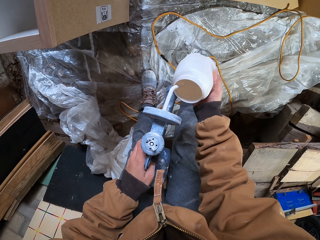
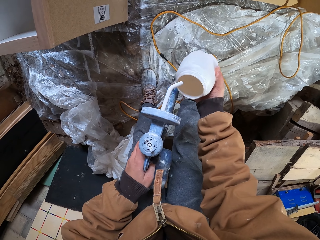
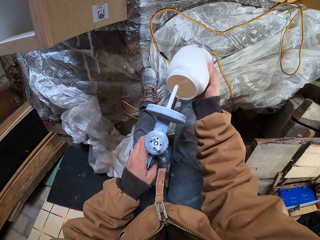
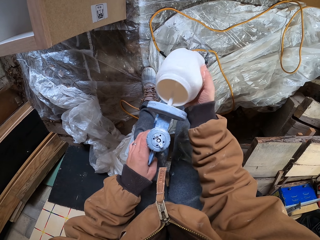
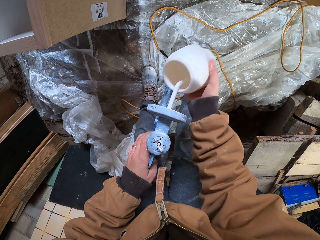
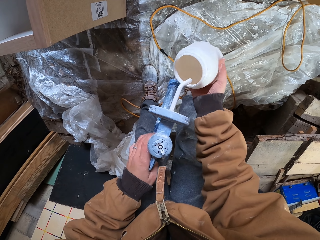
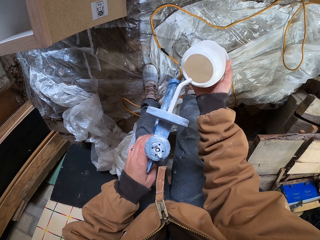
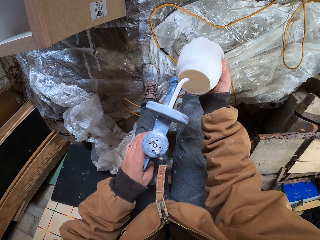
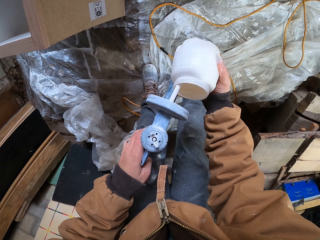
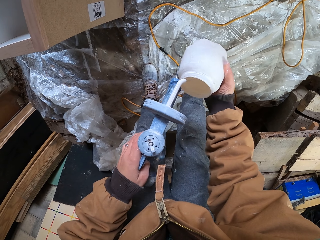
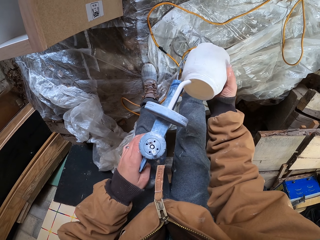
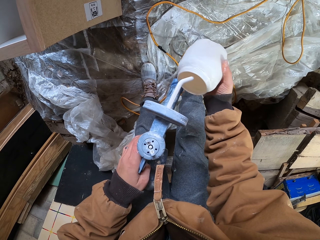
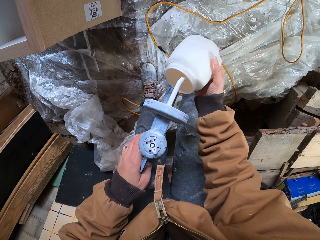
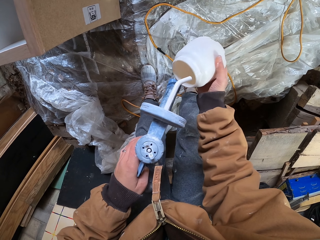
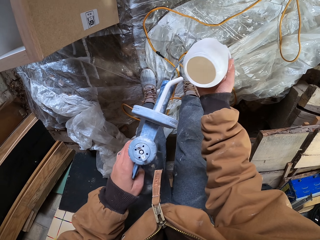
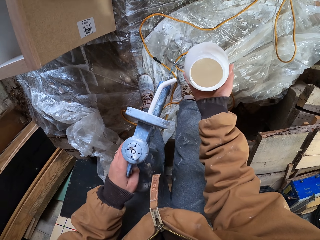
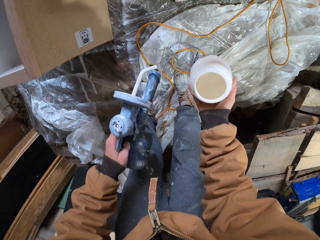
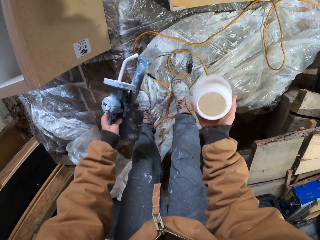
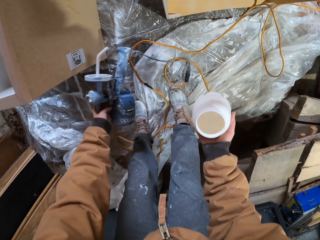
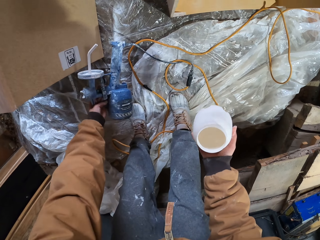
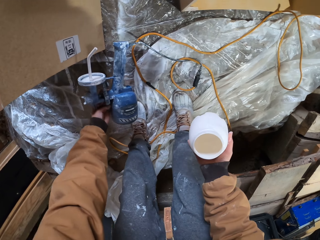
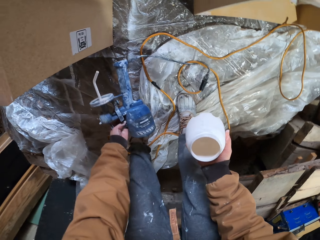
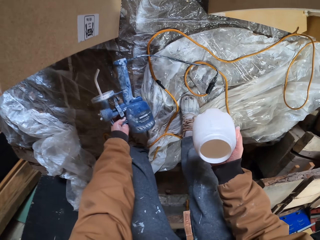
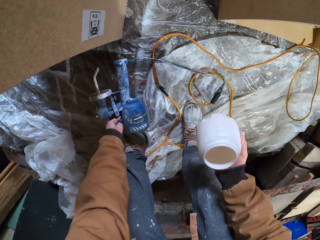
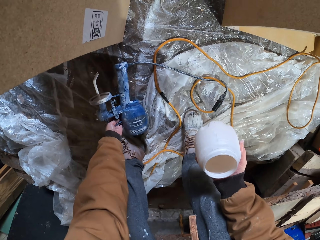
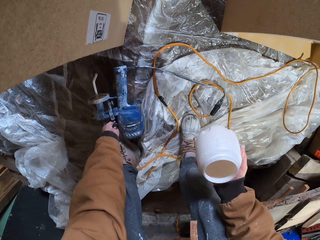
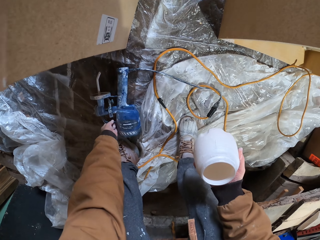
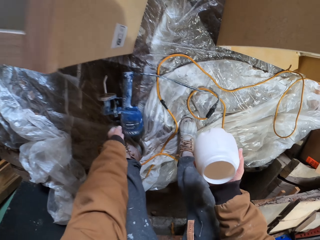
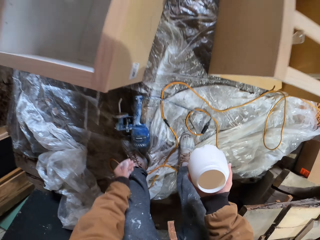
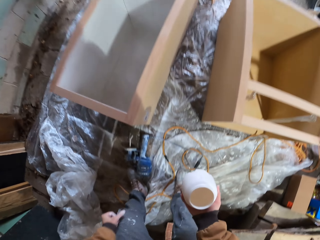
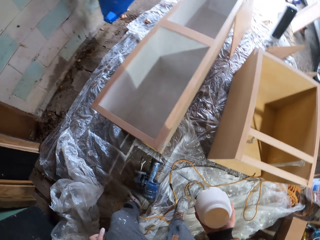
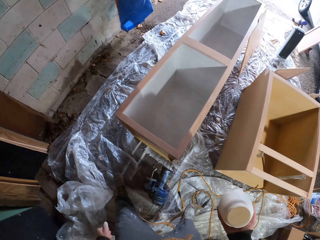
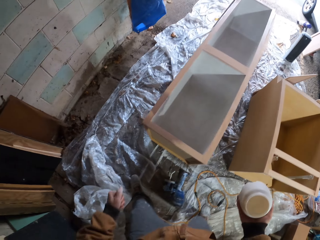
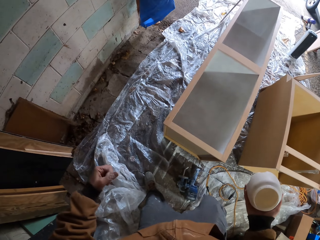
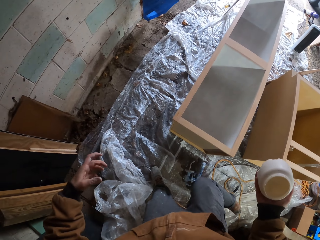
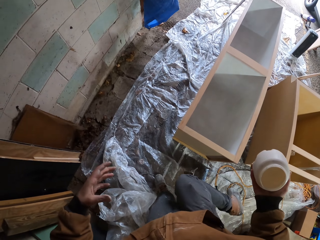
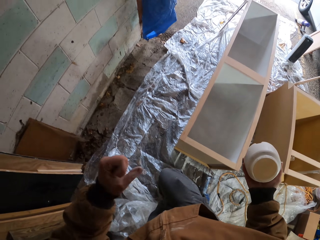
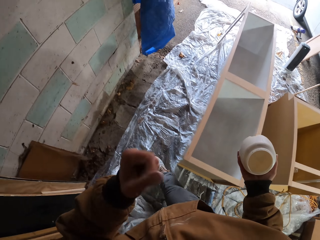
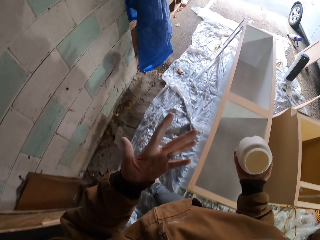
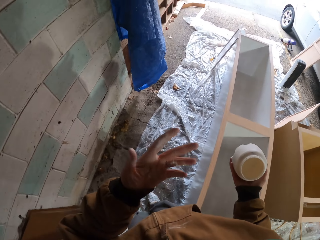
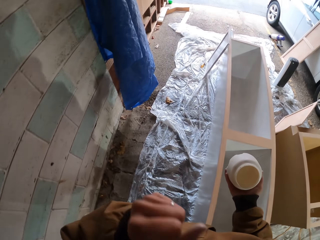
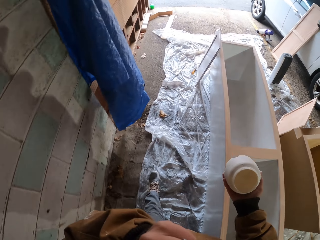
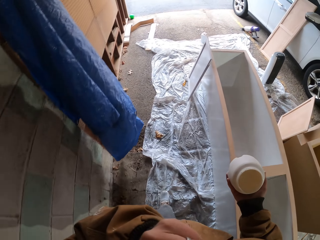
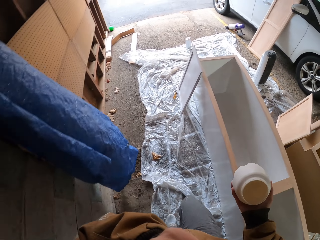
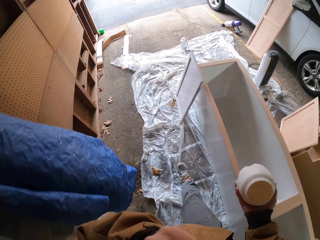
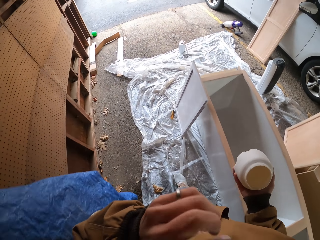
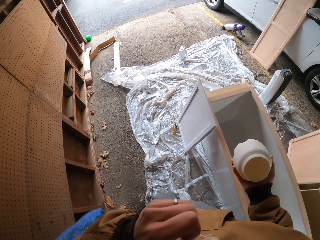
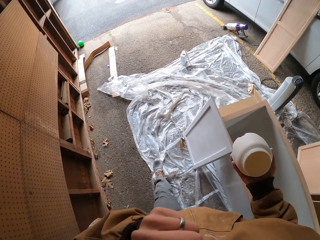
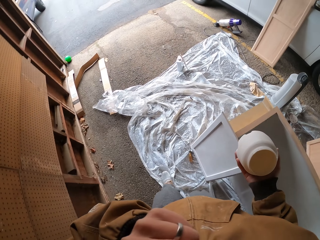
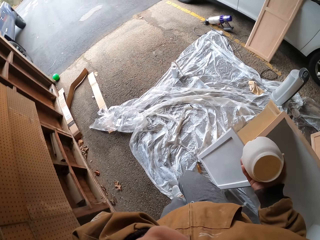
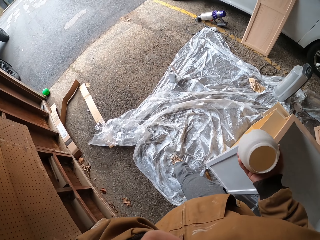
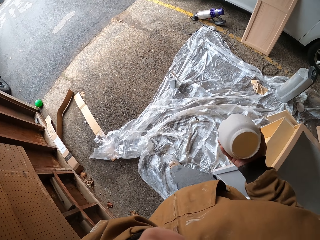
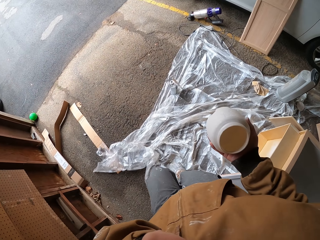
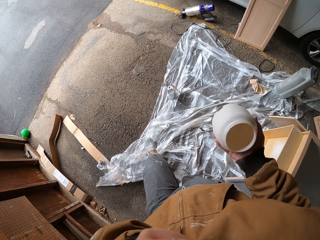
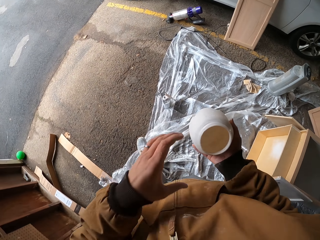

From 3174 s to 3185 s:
The camera wearer rubs the paint sprayer on the container. He places the paint spray gun on the floor. He walks around. He touches his face.

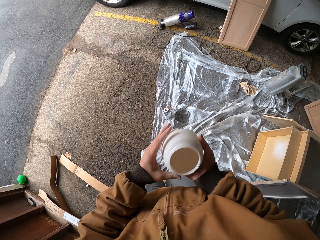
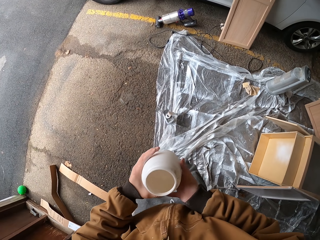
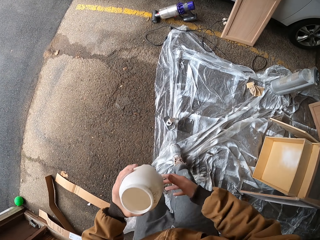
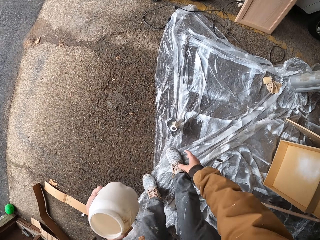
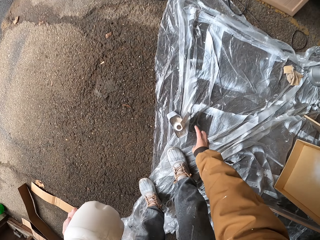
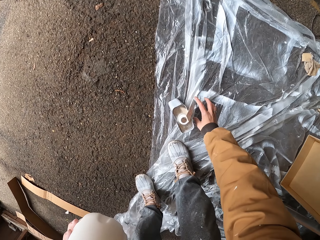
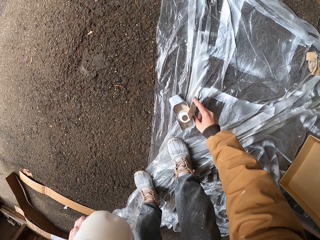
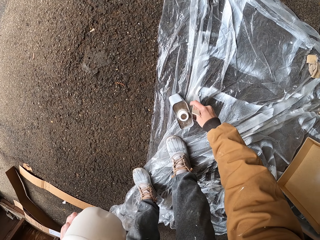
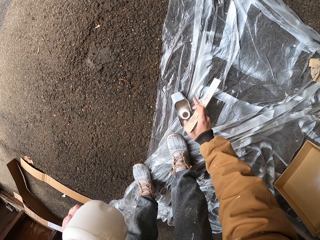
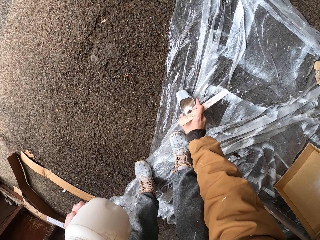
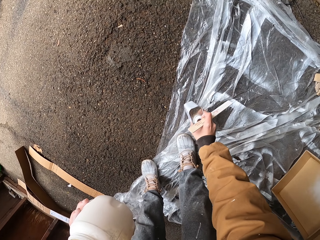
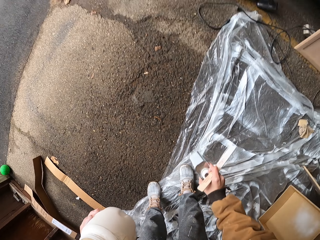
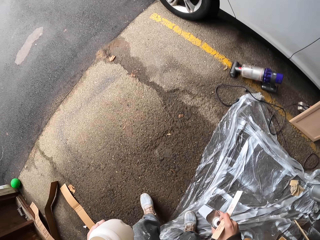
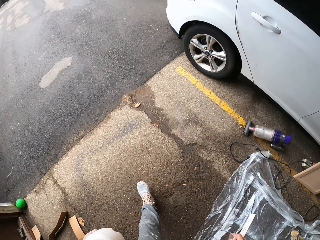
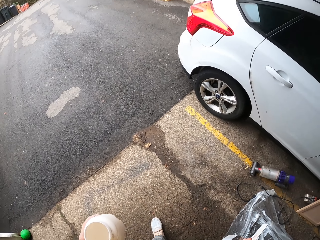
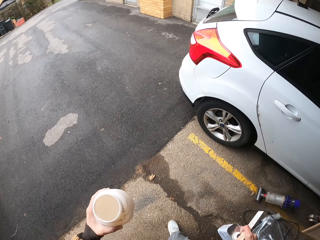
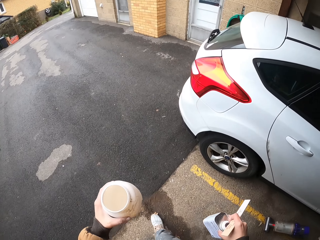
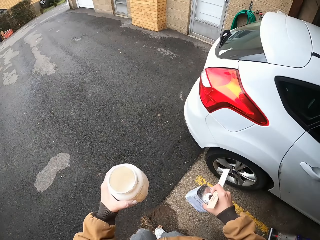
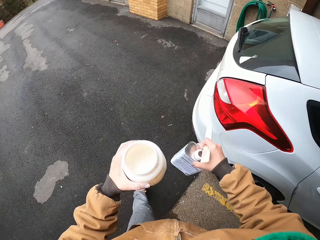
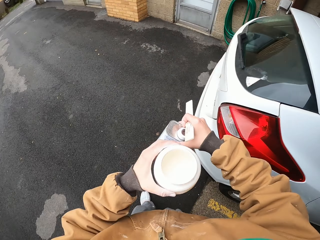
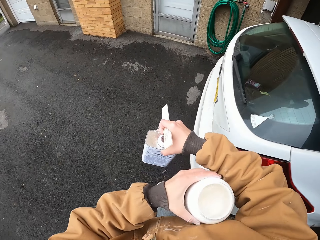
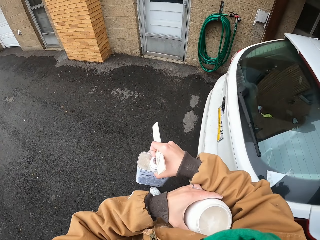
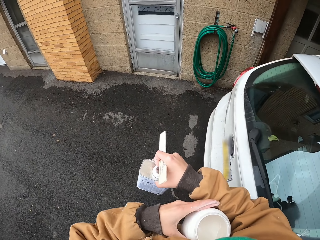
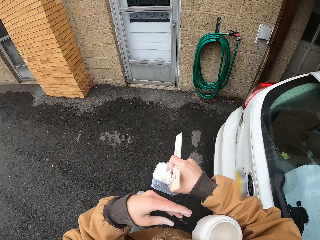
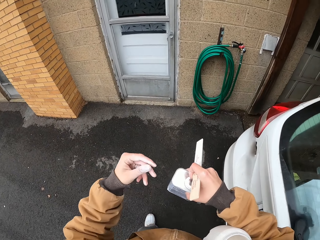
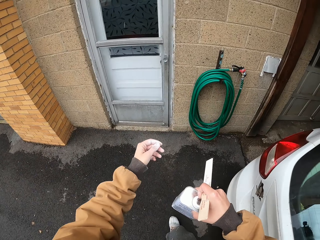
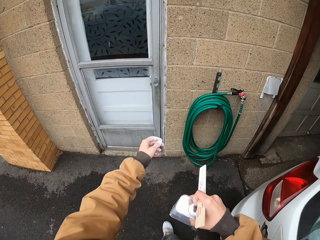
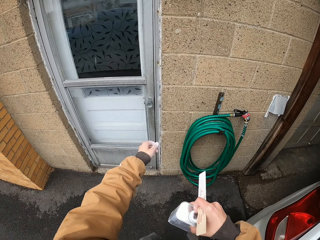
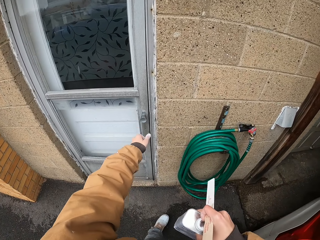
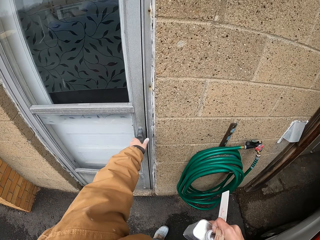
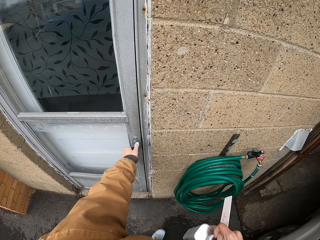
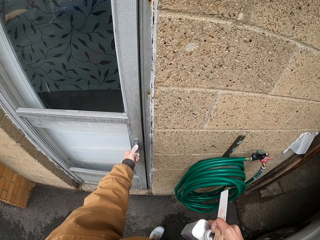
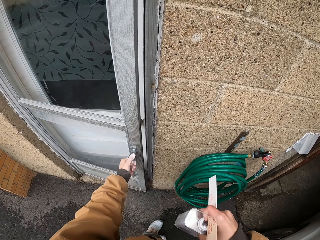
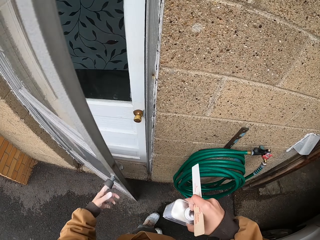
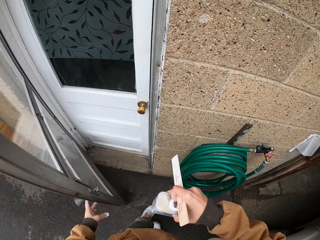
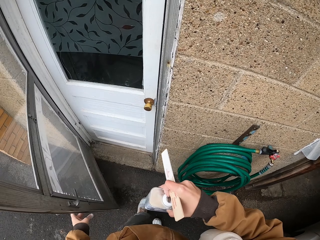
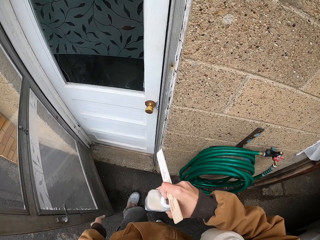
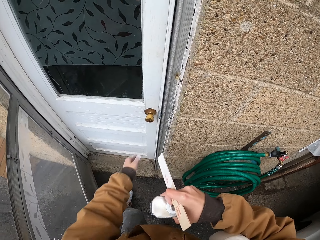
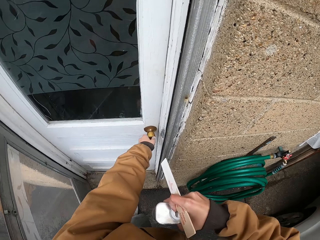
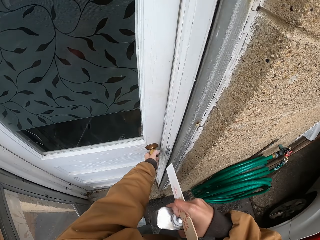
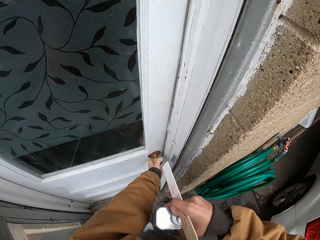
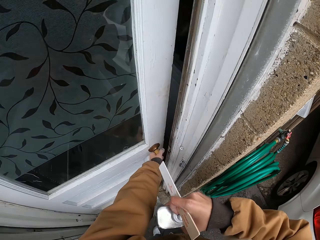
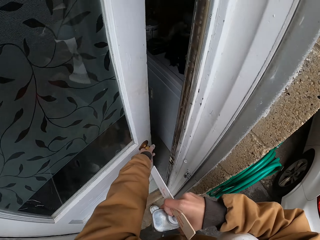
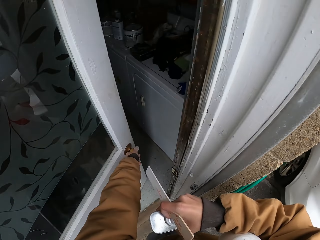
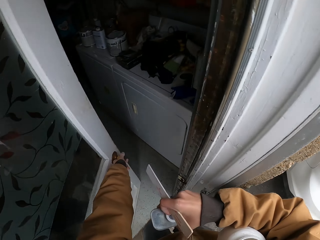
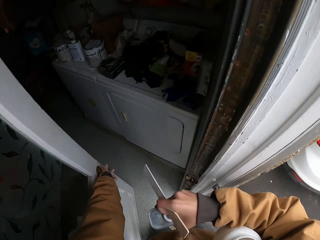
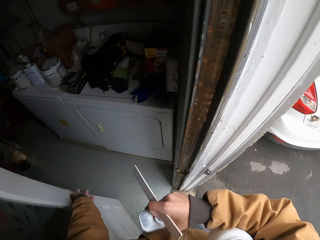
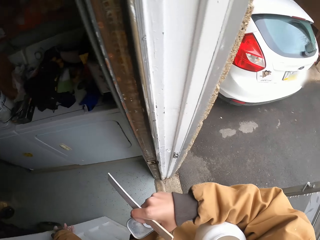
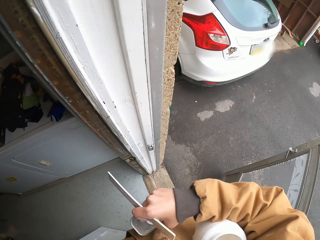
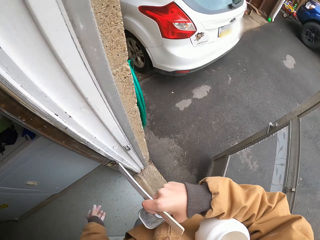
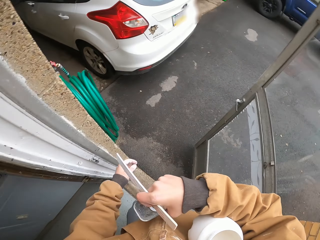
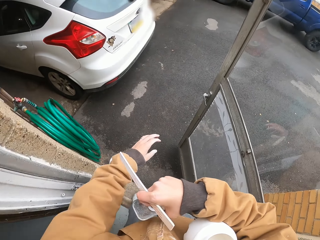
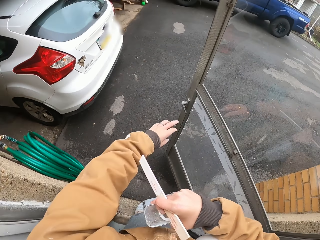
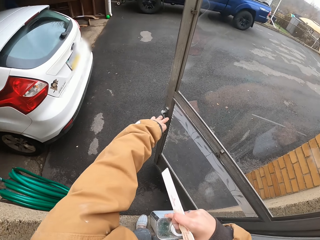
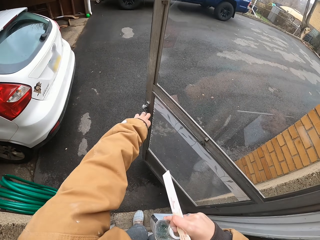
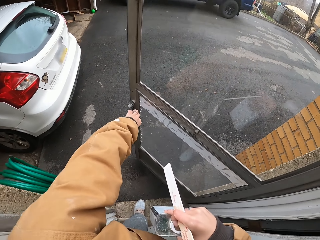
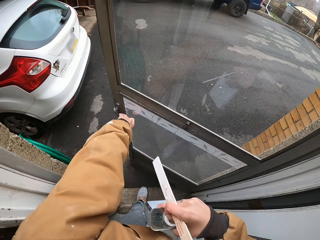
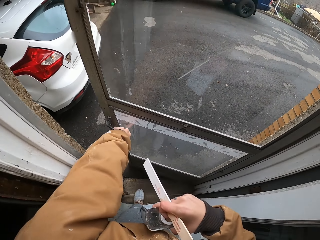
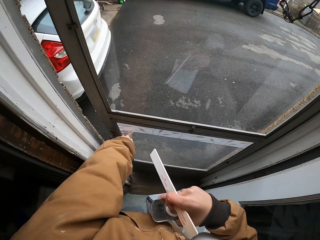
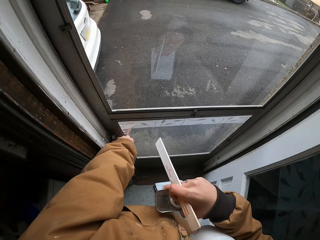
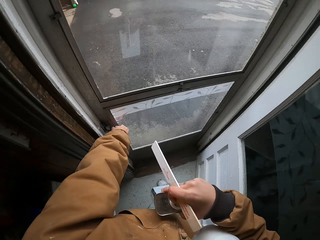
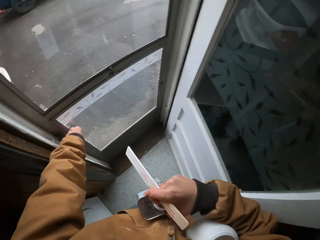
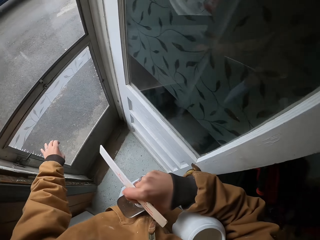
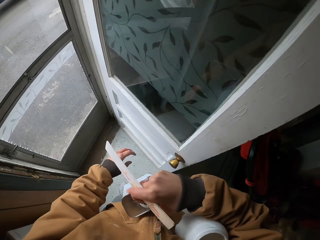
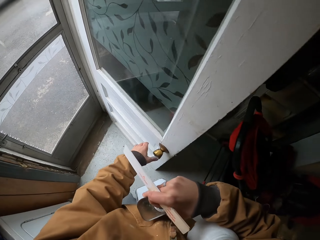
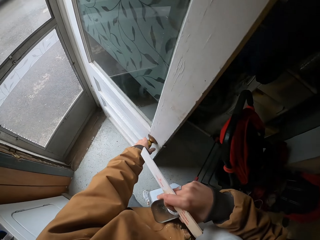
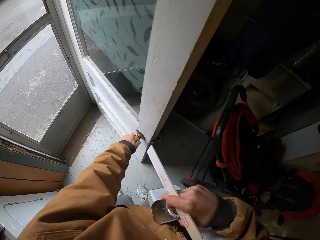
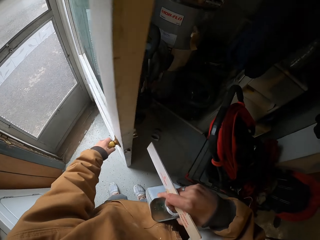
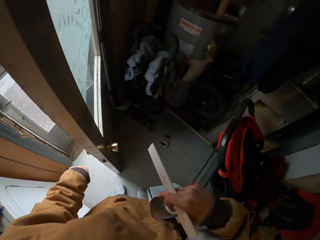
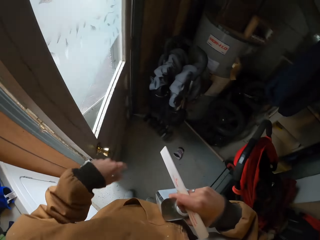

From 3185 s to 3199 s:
The camera wearer passes the container to the left hand. They pick up the bottle or container from the floor. They walk out of the workshop. They pass the container or paint spray cup to the right hand. They step forward. They open the door. They open the door again. They close the door. They close the door again.
